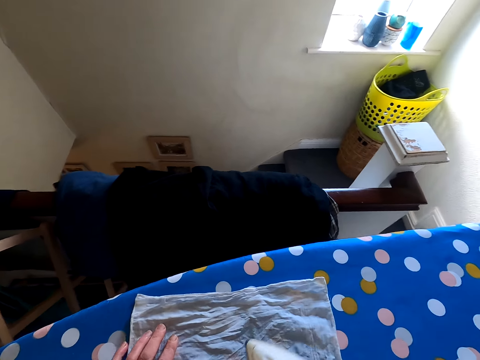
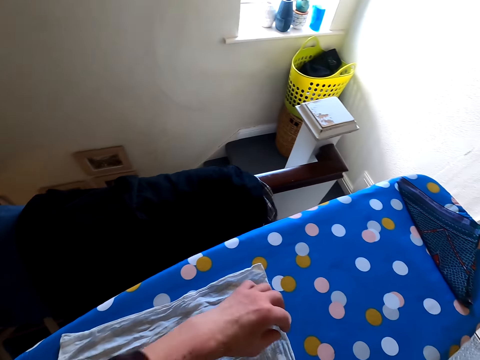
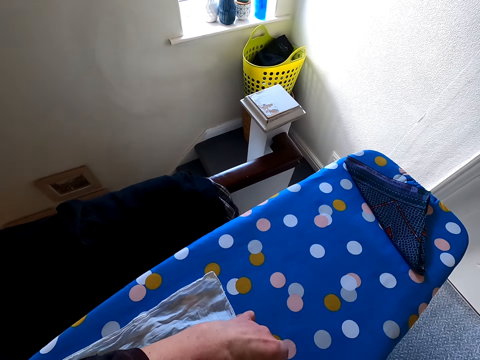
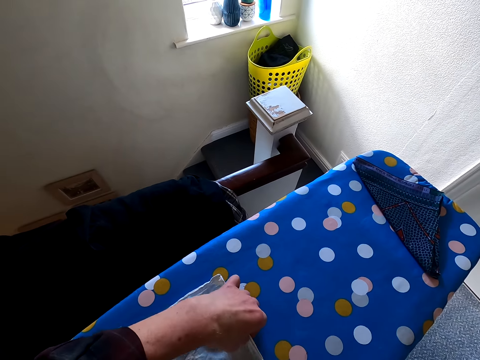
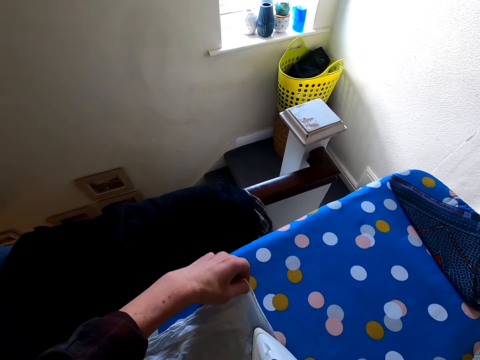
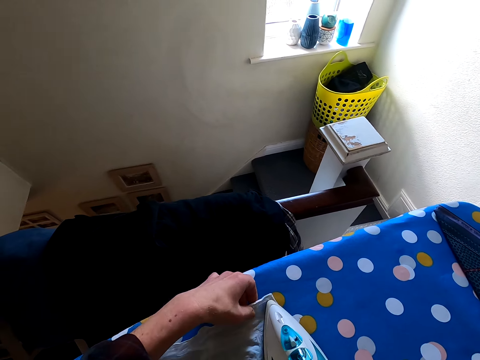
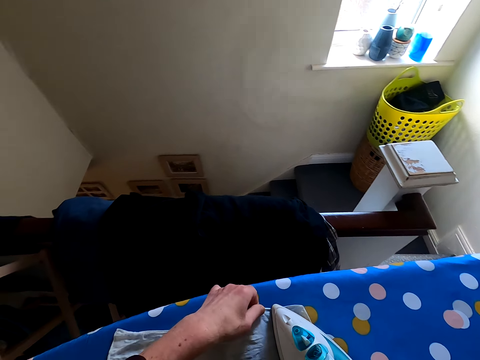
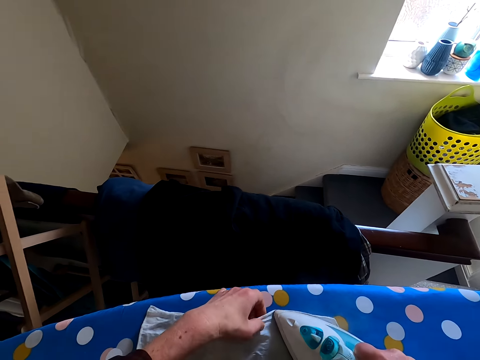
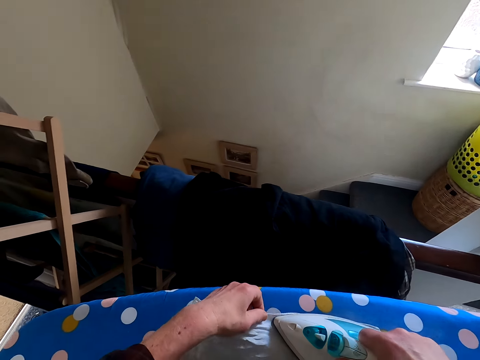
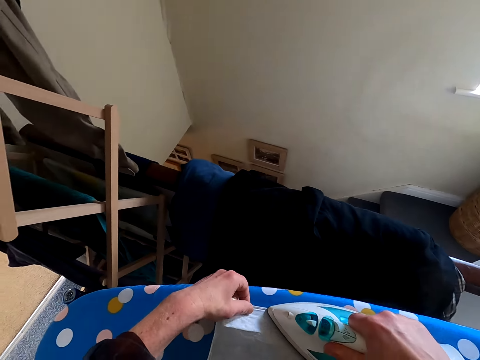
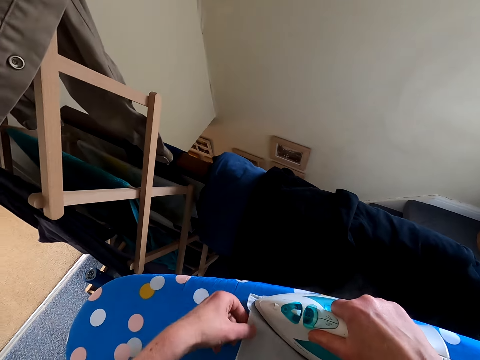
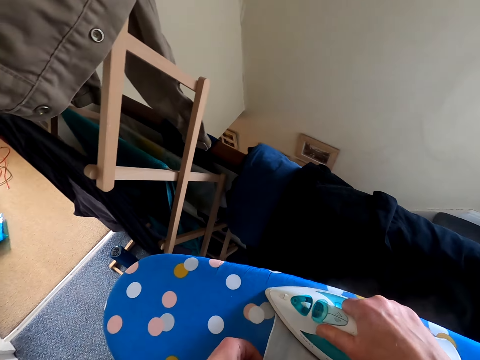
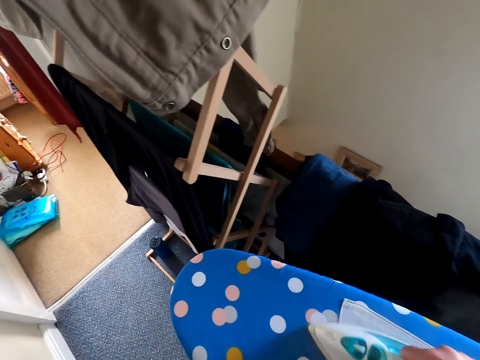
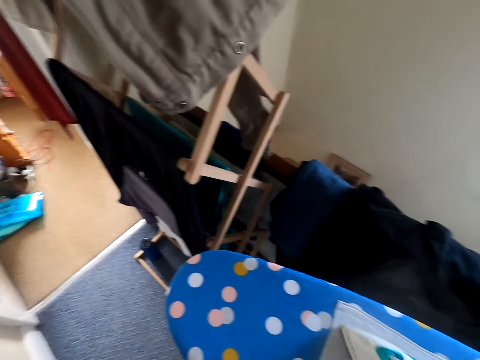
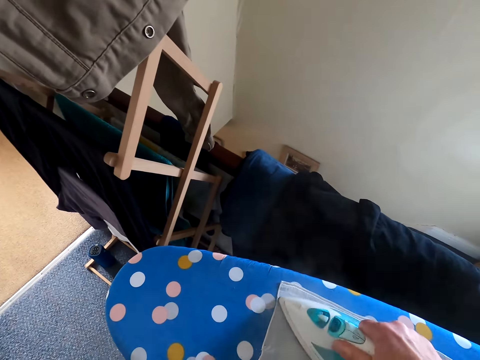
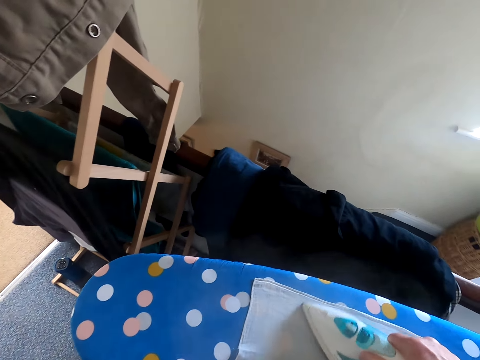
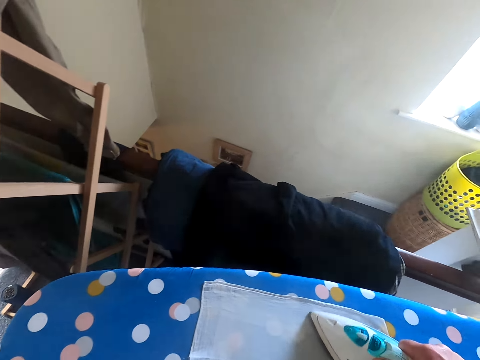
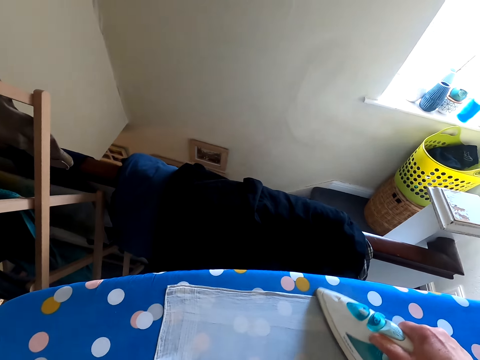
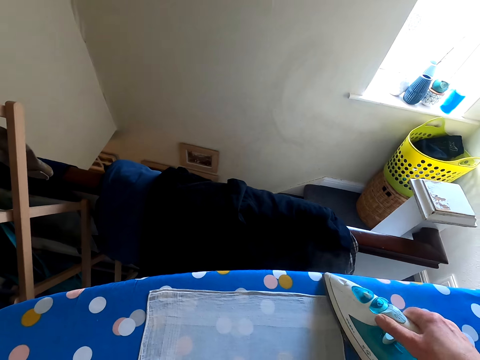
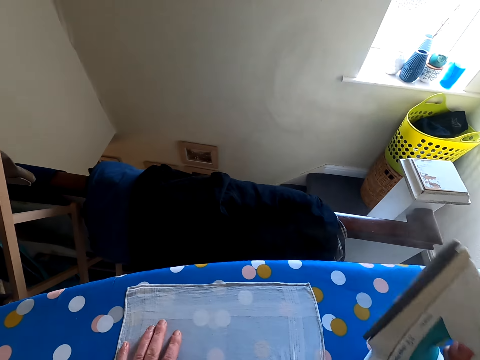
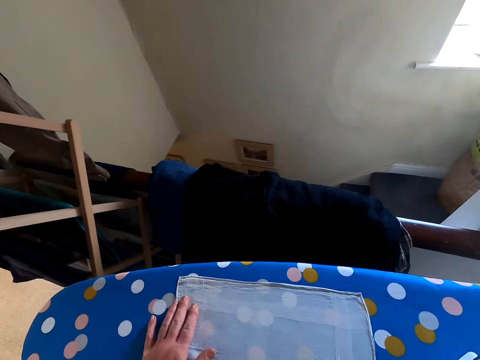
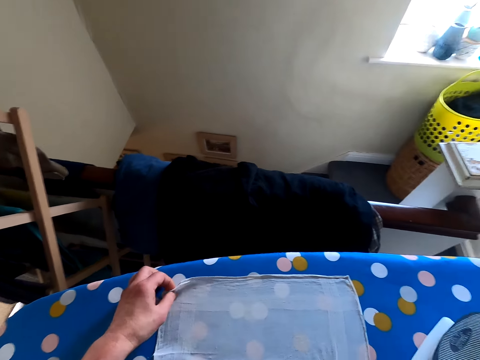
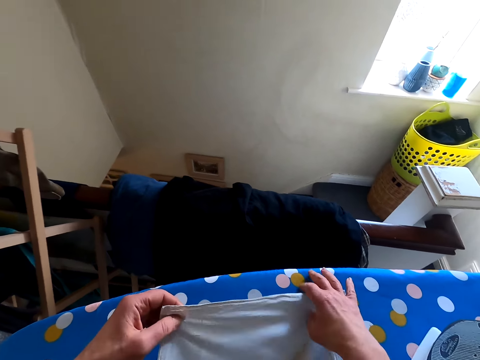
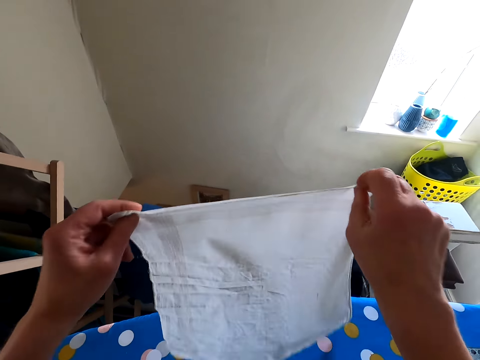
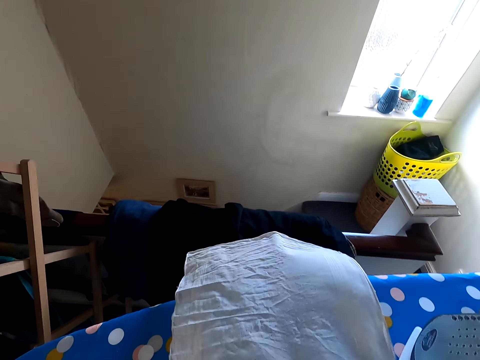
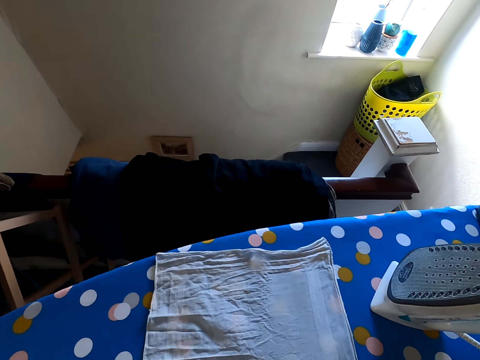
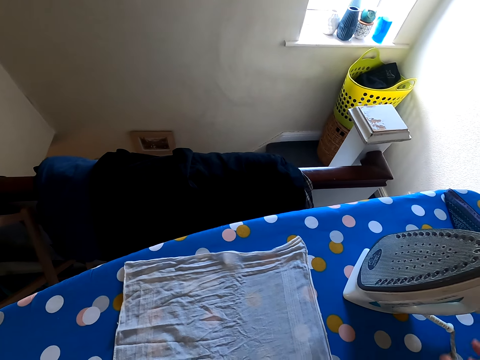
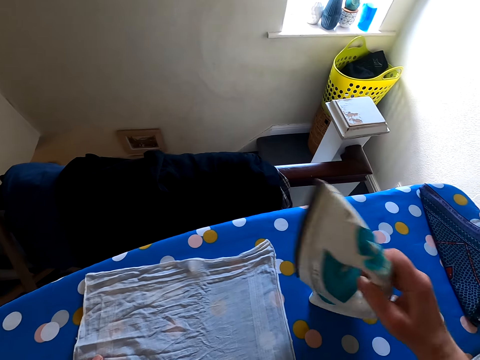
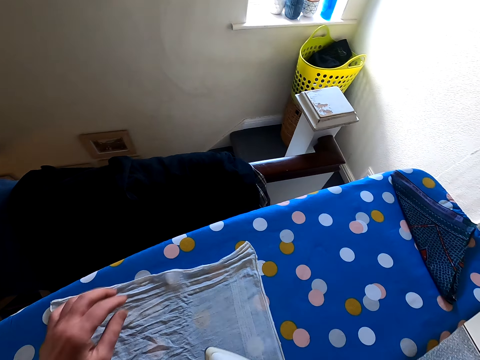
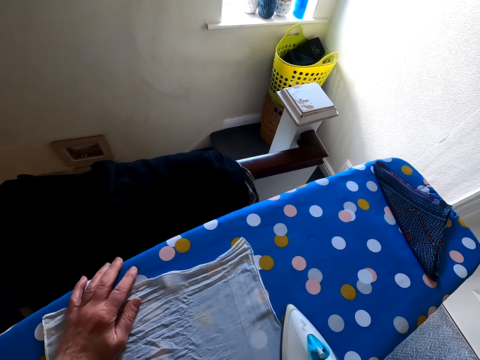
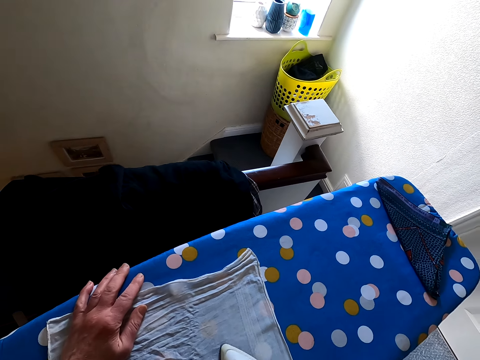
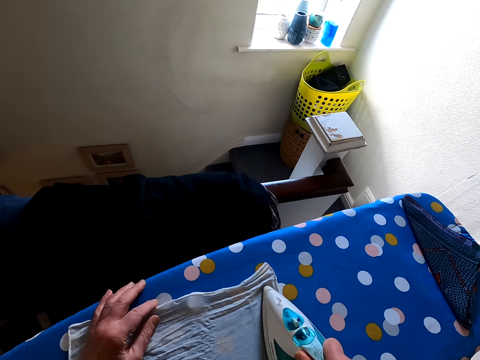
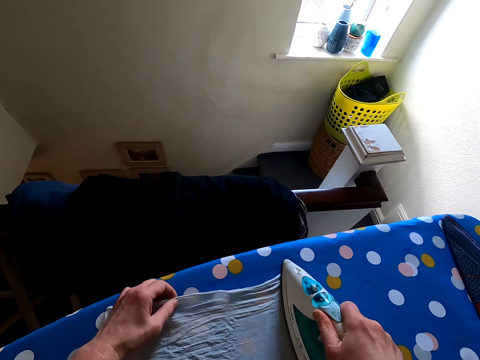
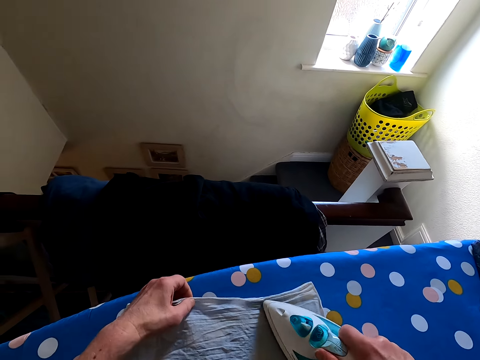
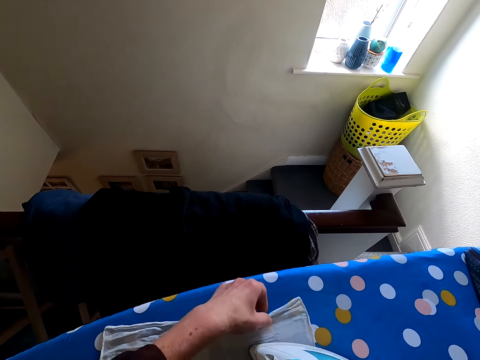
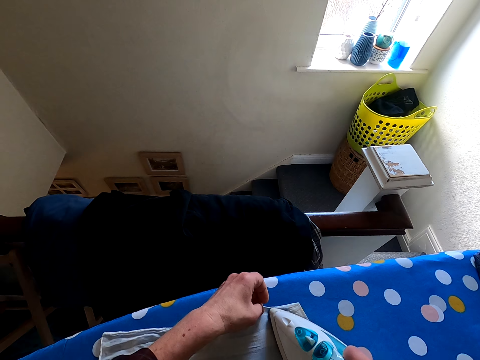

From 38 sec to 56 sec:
The camera wearer irons the handkerchief. They put the iron down, turn the handkerchief, touch the handkerchief and iron the handkerchief.

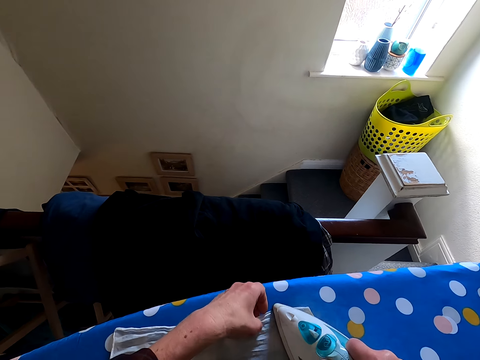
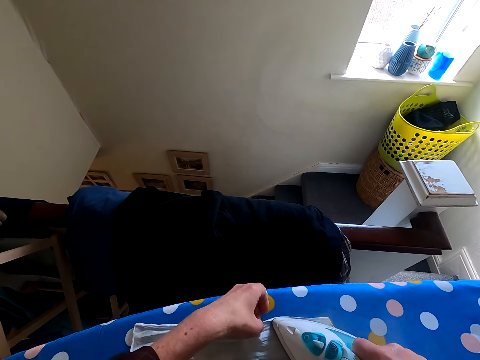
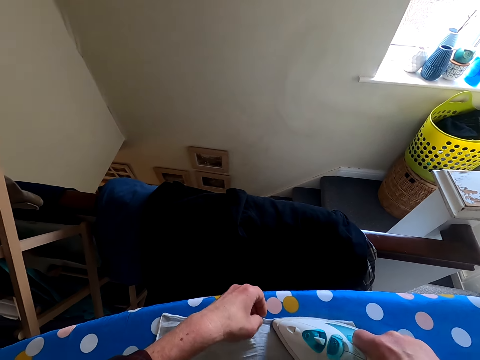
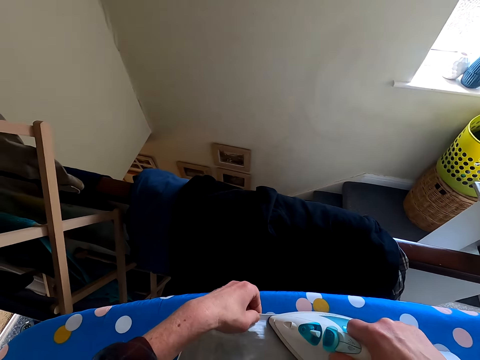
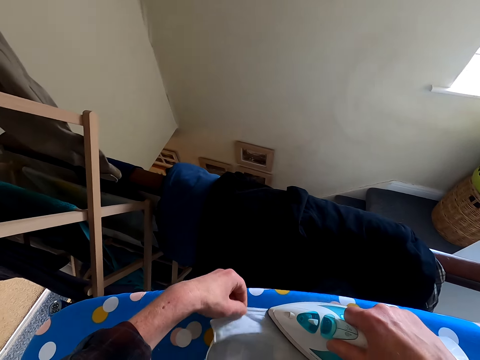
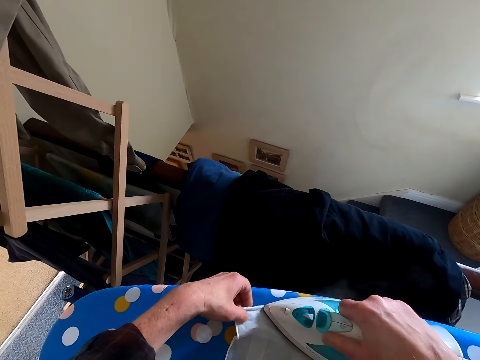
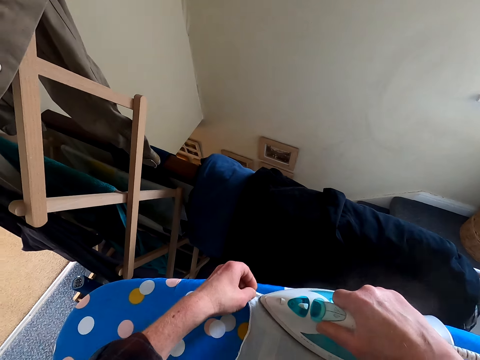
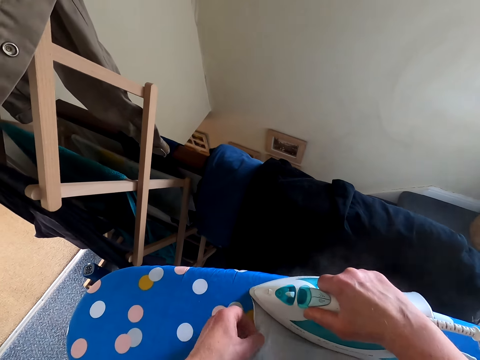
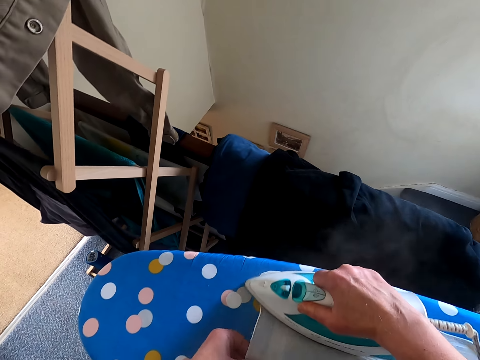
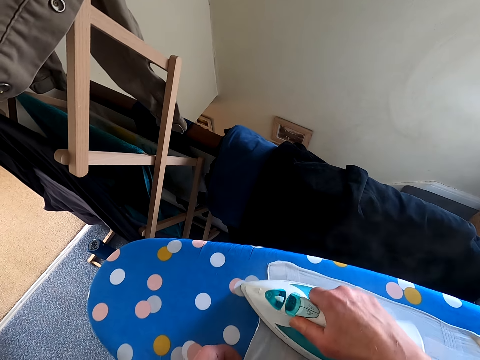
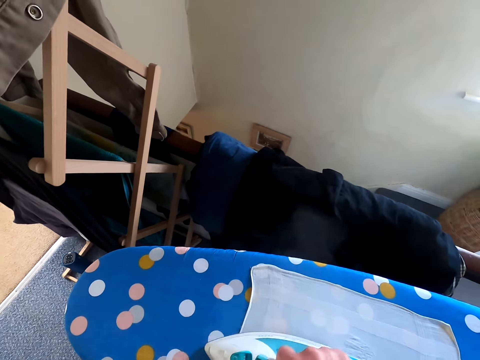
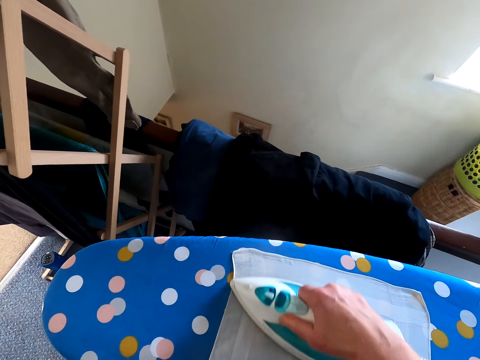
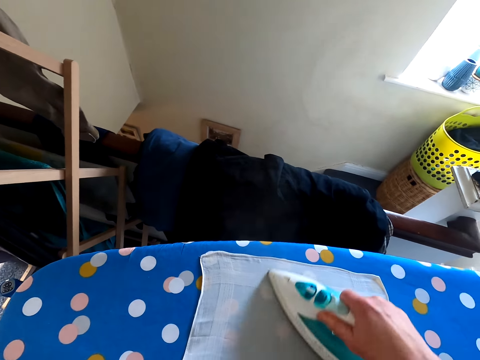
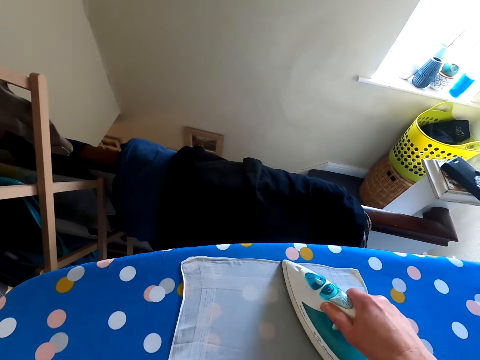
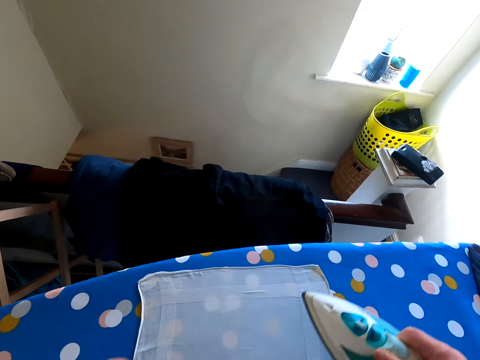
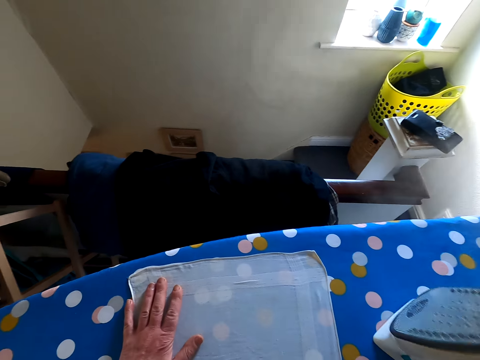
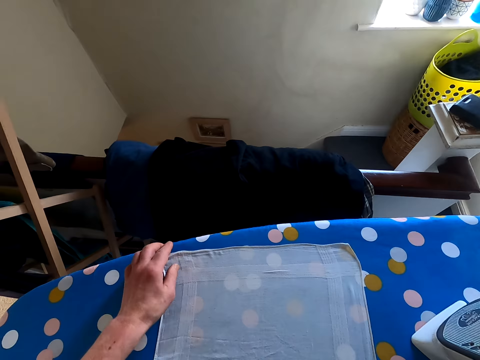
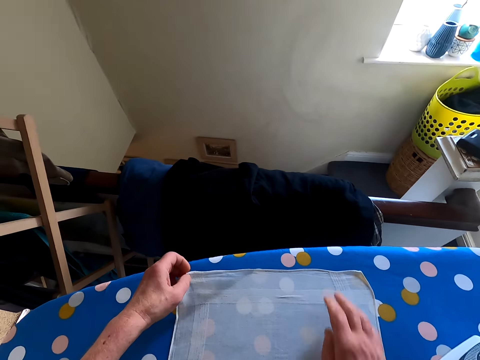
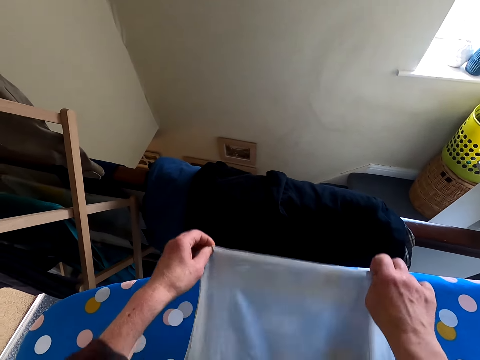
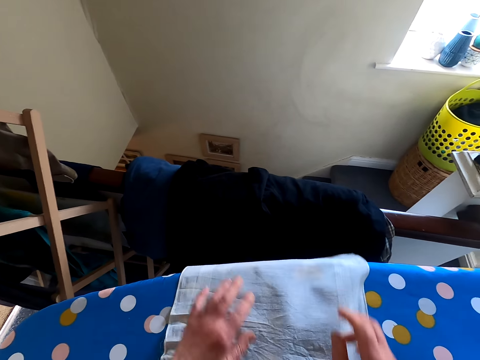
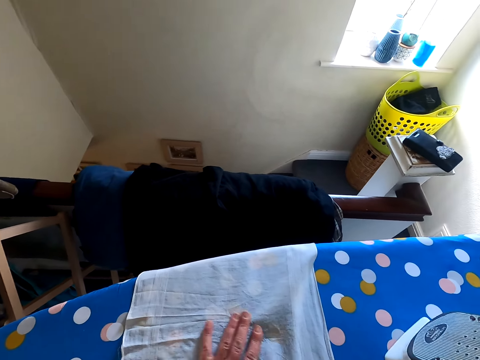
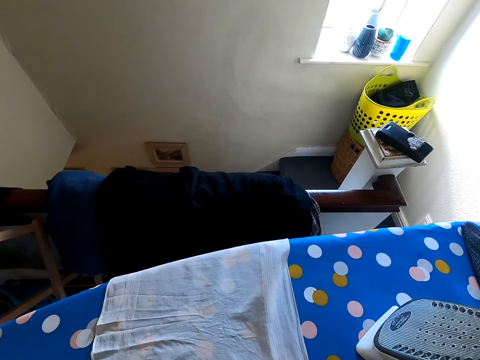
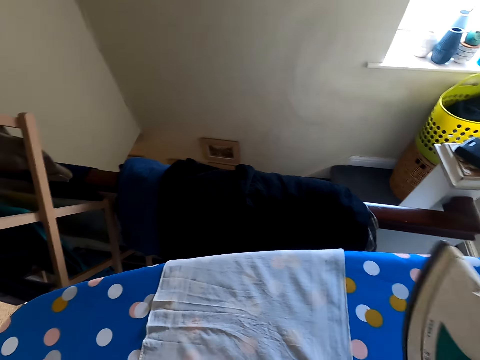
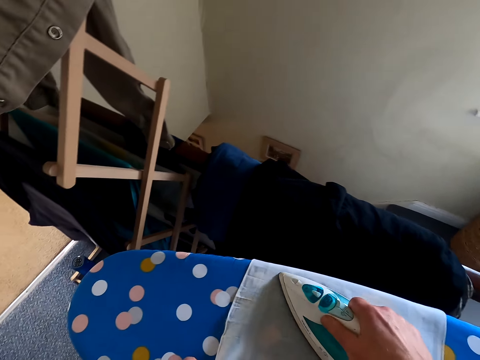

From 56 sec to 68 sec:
The camera wearer puts the iron down. They move the handkerchief, touch the handkerchief and iron the handkerchief.
